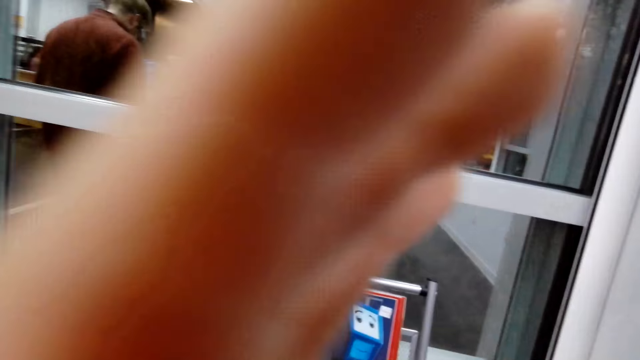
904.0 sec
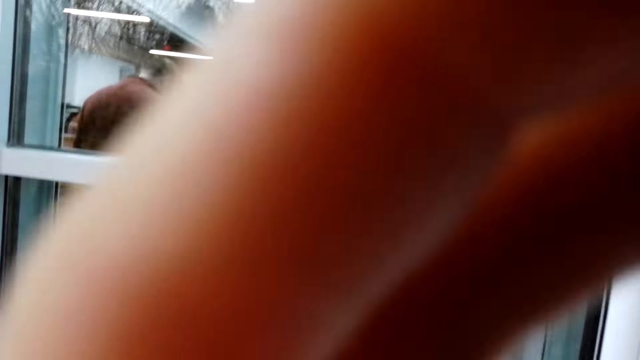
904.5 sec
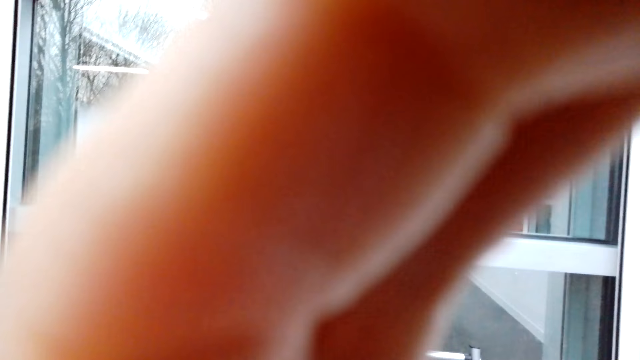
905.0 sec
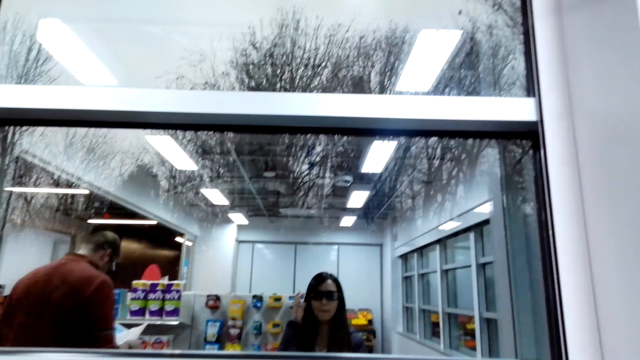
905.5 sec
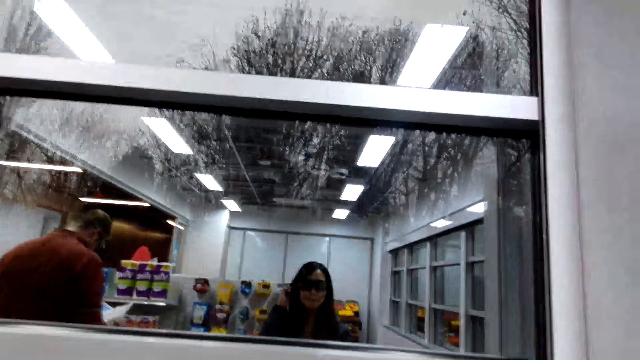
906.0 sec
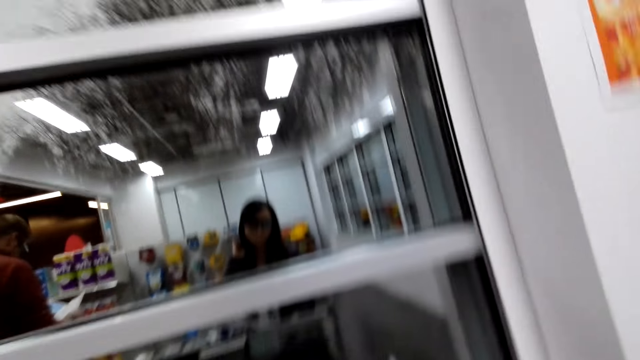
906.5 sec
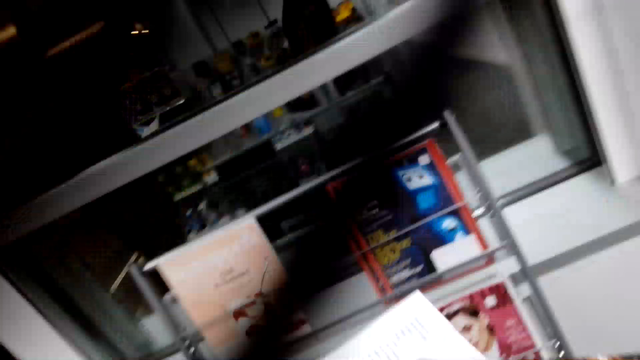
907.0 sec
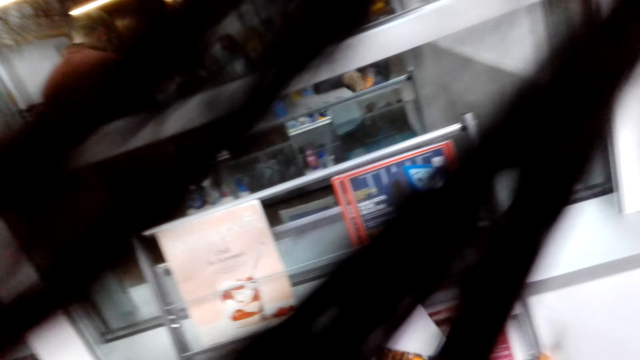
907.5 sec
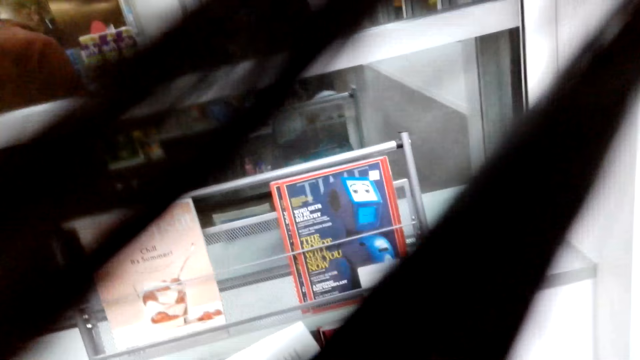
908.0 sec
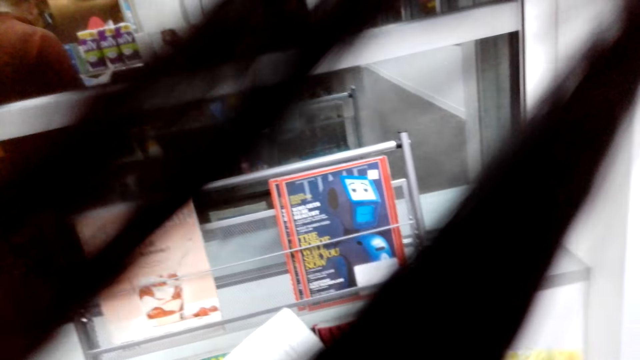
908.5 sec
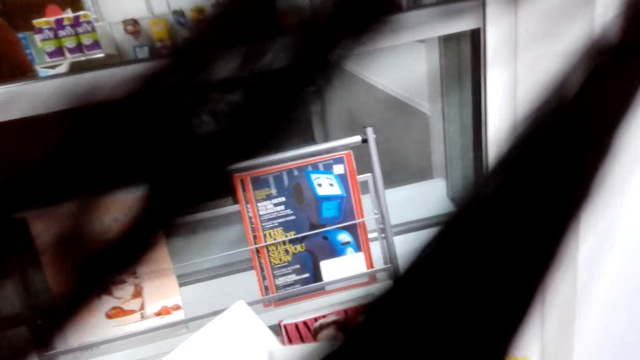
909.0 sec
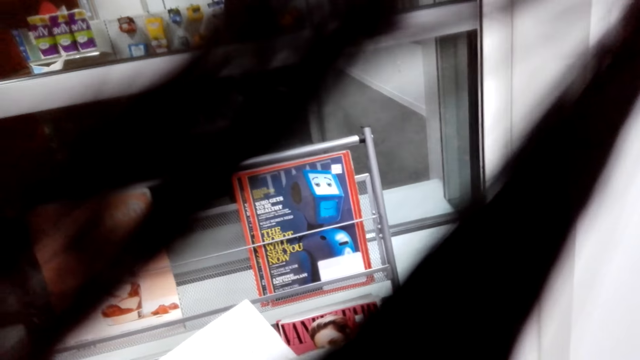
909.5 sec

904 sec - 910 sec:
The camera wearer adjusts the camera.

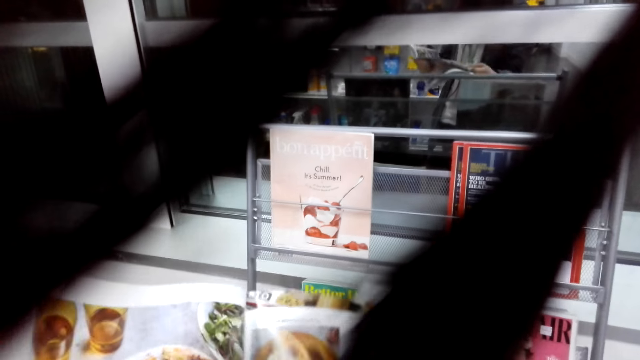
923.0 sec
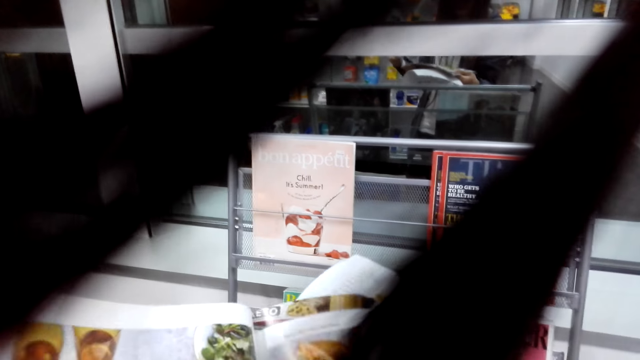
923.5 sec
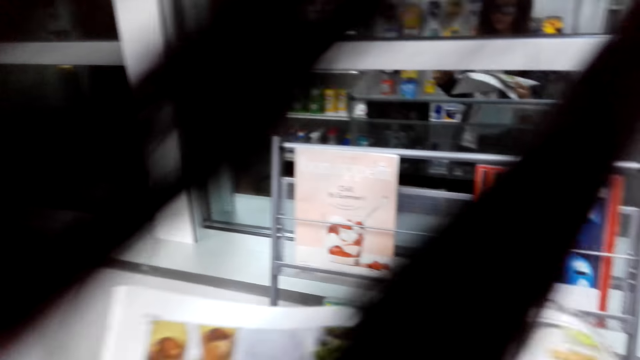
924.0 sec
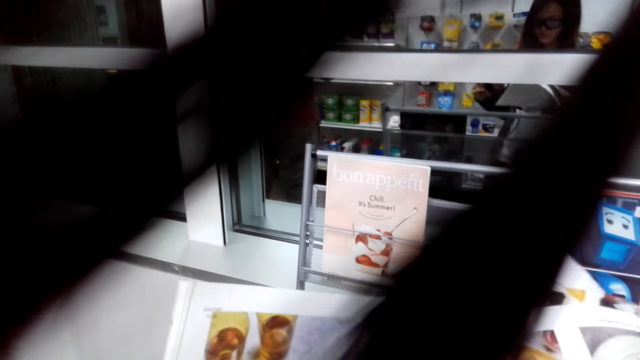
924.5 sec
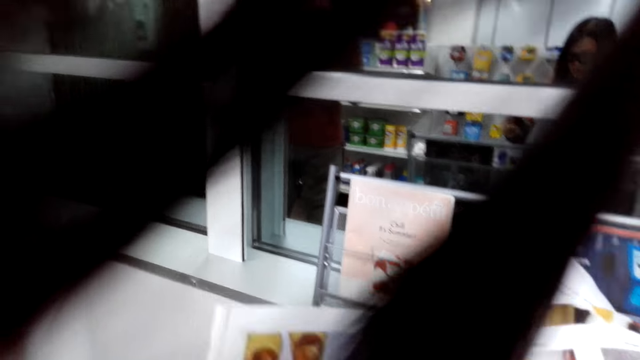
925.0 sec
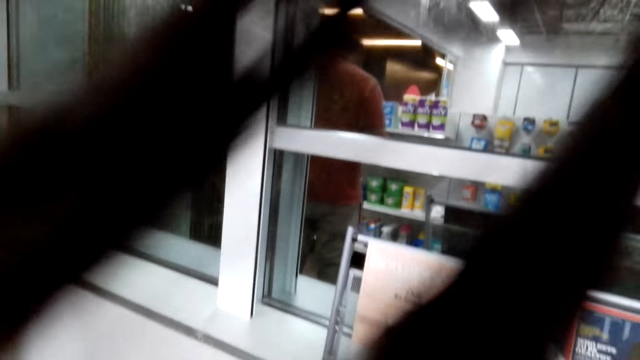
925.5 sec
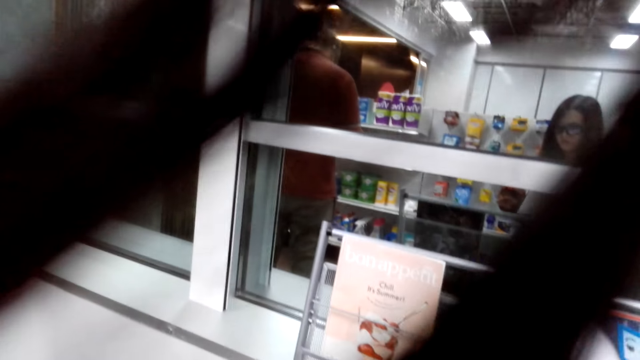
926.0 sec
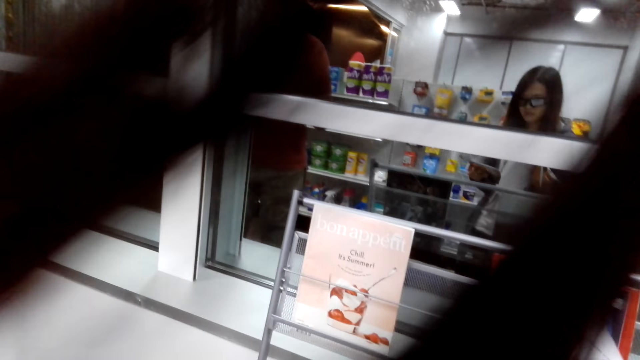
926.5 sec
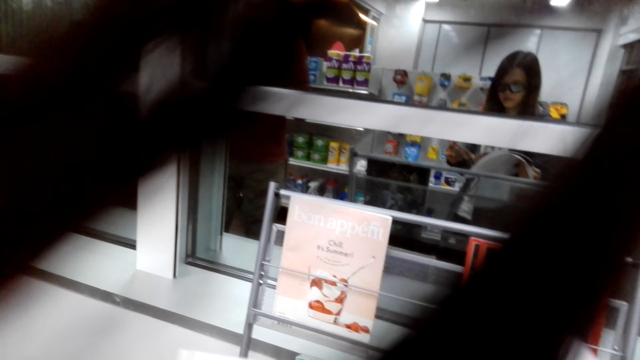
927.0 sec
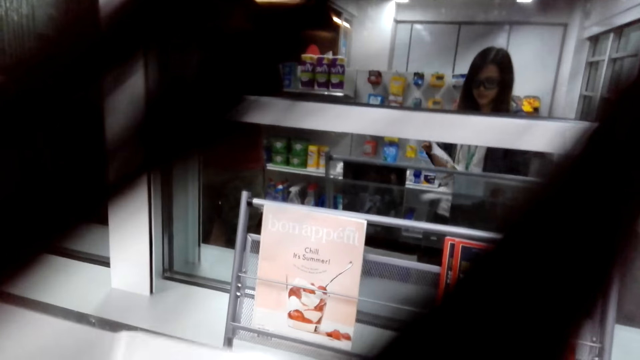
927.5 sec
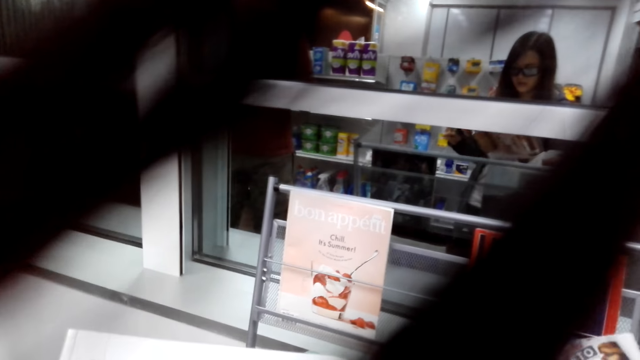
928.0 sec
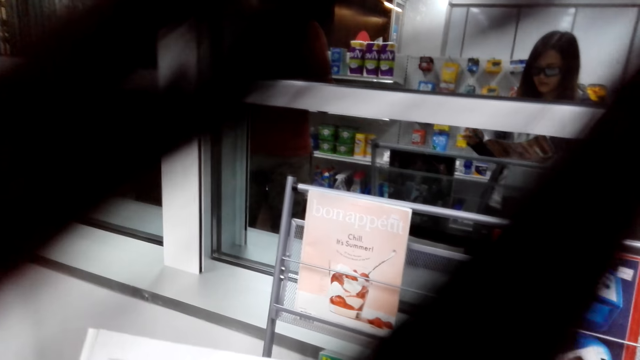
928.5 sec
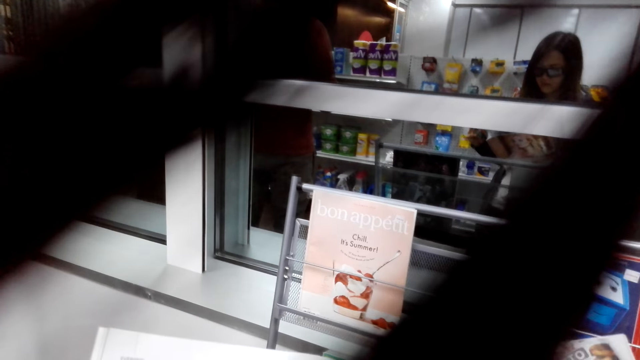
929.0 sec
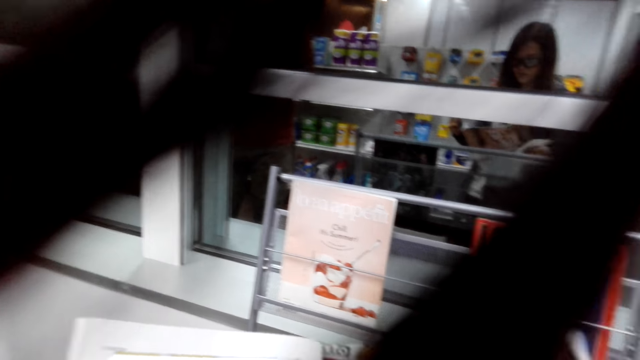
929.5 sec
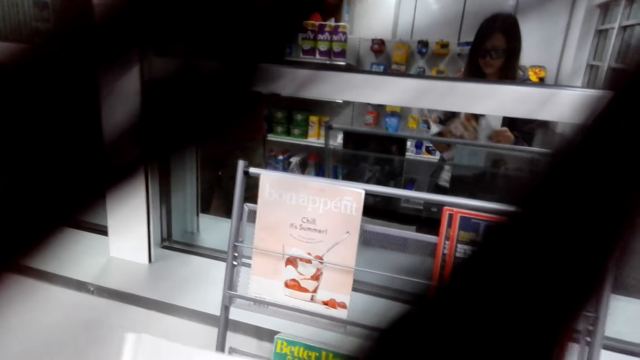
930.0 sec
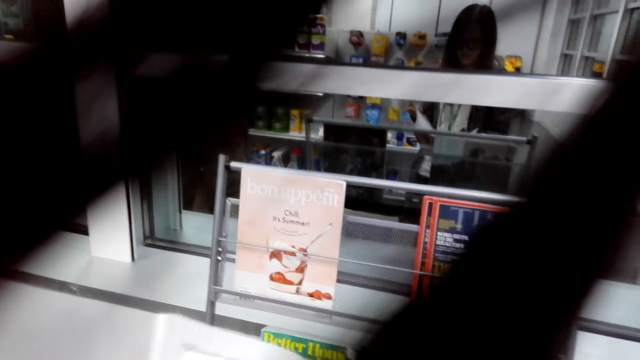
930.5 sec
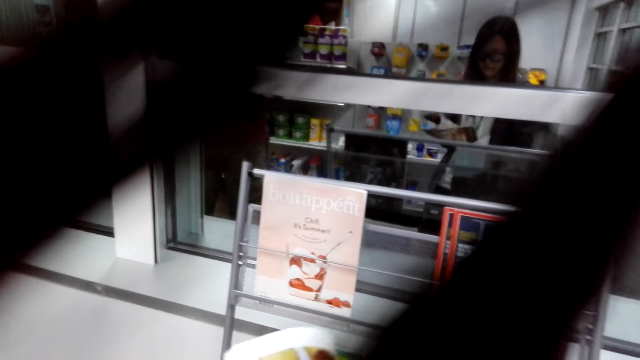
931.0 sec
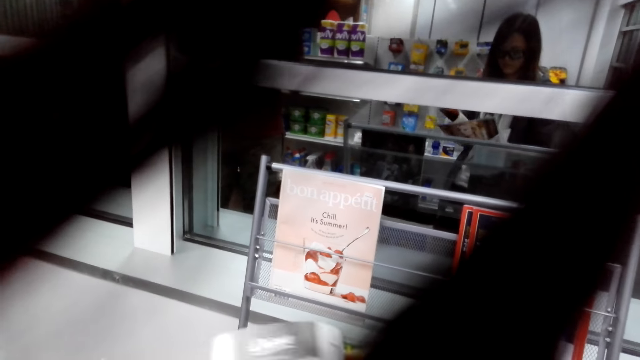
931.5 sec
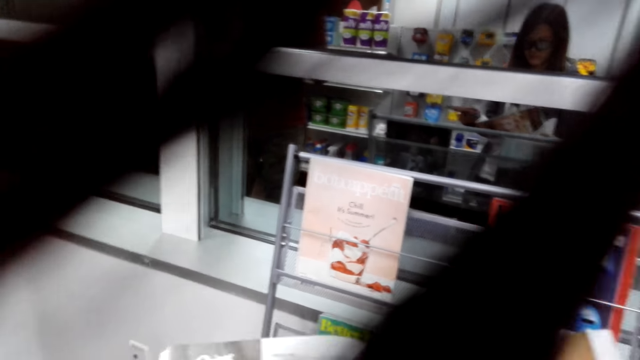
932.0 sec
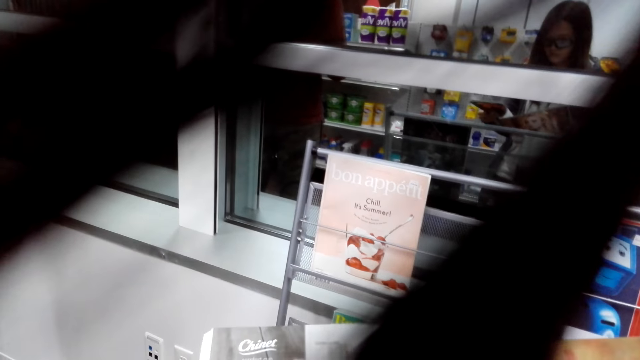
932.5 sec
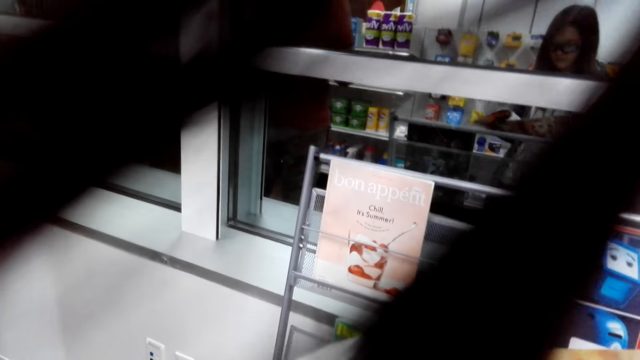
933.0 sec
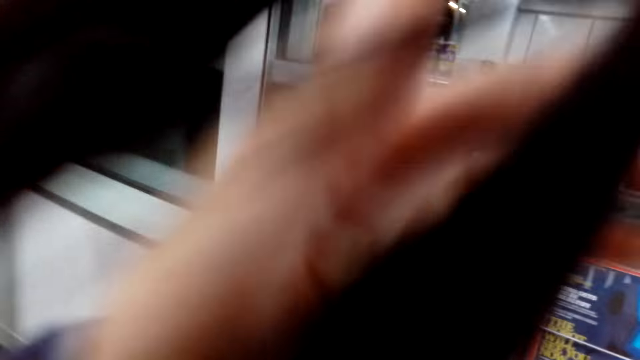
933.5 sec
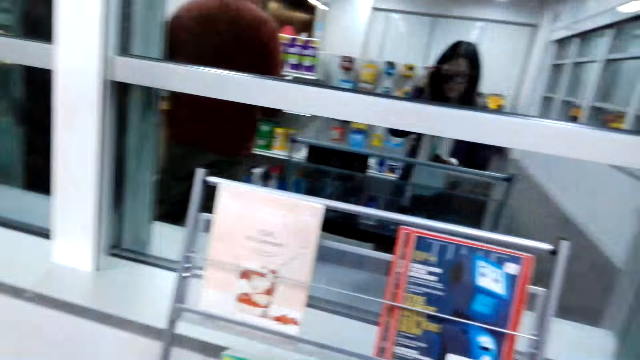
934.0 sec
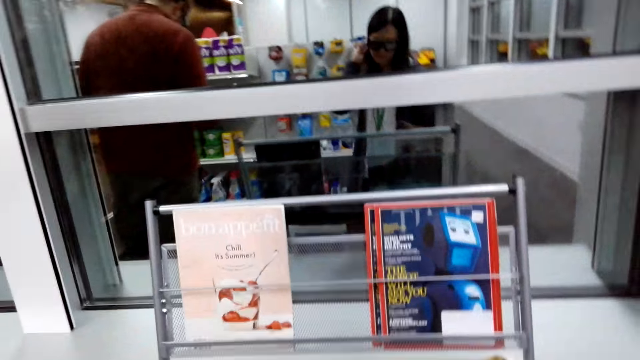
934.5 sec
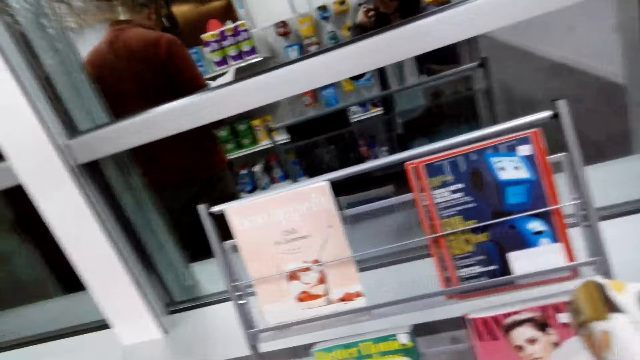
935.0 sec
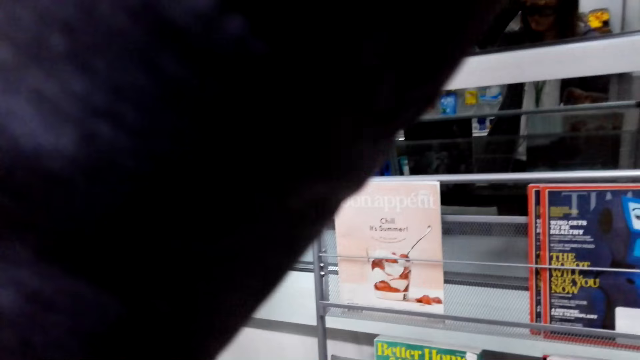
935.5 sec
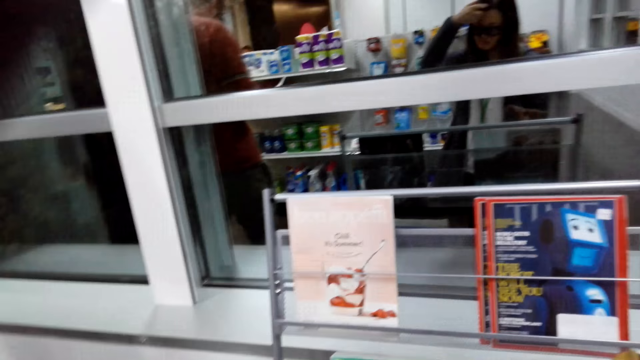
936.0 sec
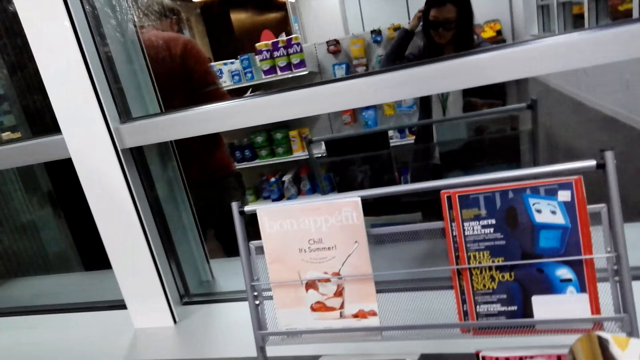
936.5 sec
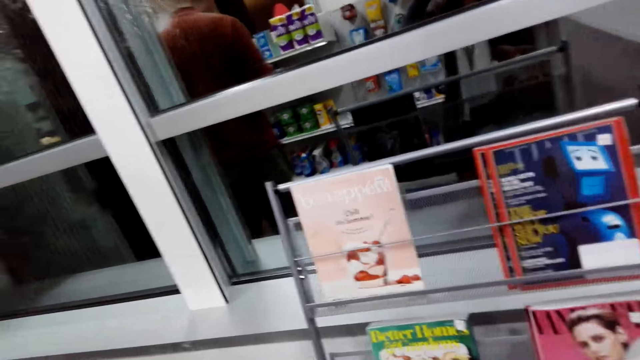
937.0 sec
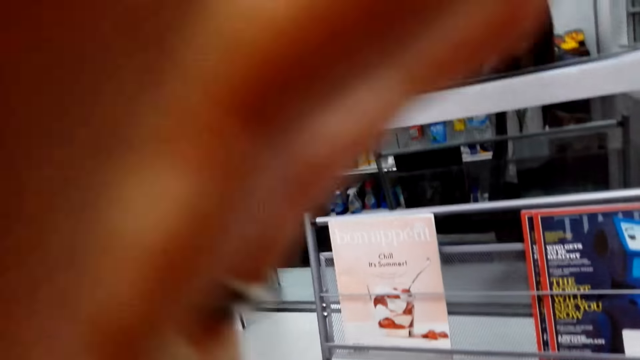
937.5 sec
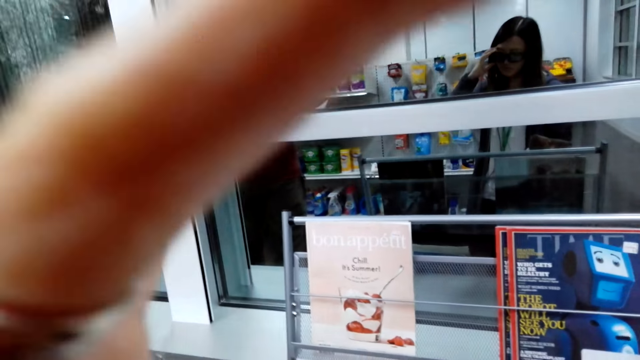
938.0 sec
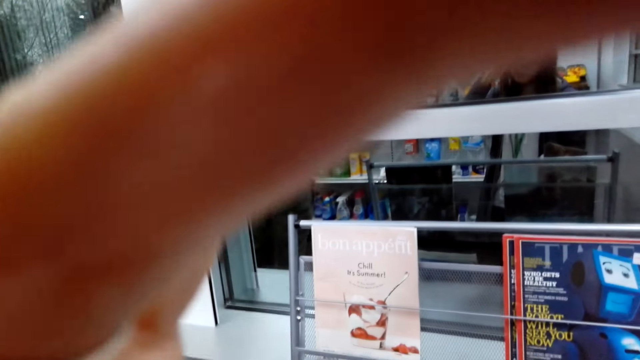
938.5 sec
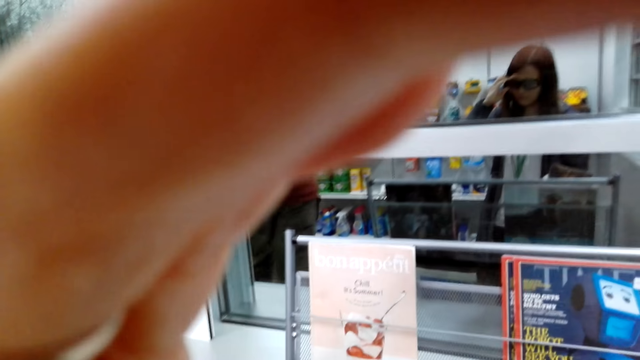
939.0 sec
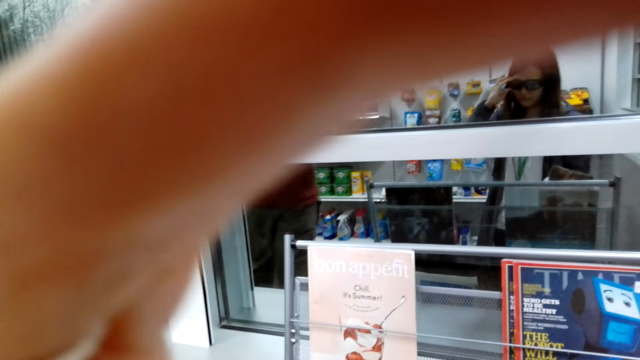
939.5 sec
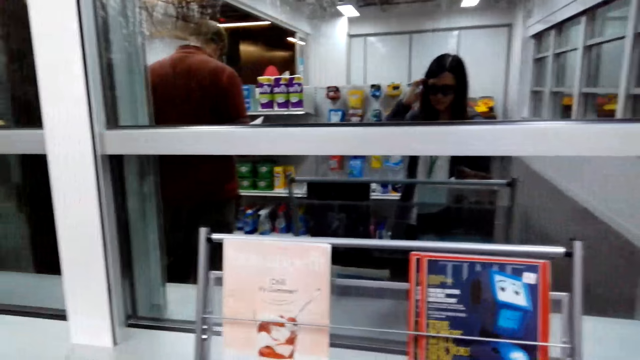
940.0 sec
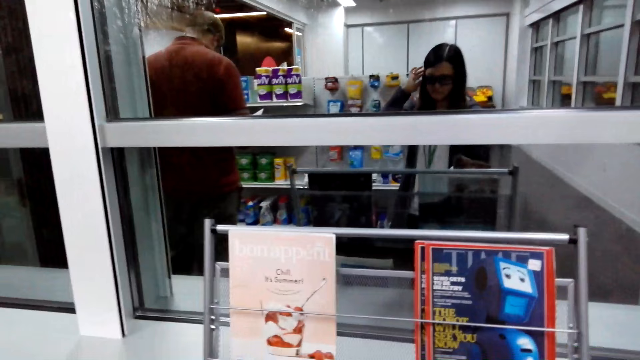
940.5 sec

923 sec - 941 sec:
The camera wearer reads a book. They adjust the camera. They adjust the camera again.
